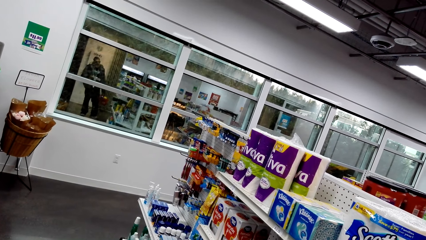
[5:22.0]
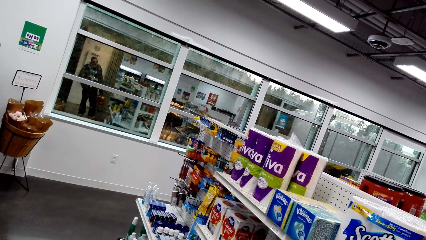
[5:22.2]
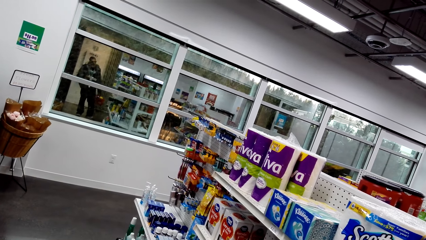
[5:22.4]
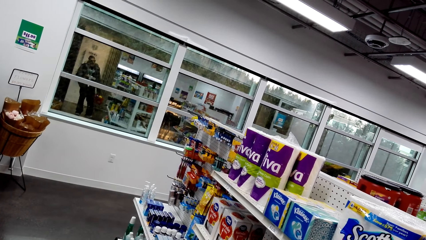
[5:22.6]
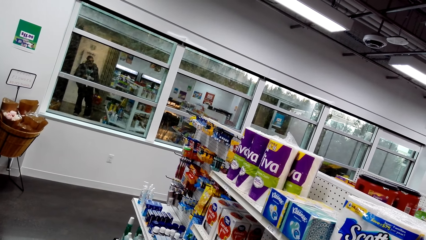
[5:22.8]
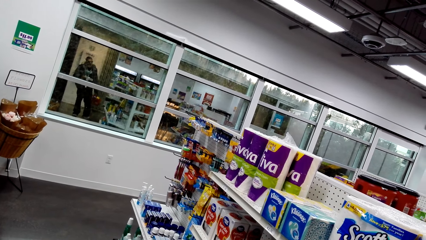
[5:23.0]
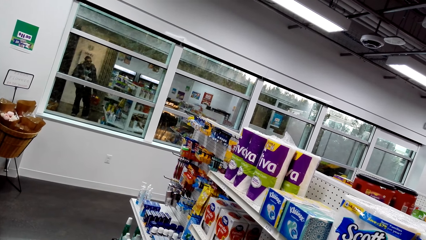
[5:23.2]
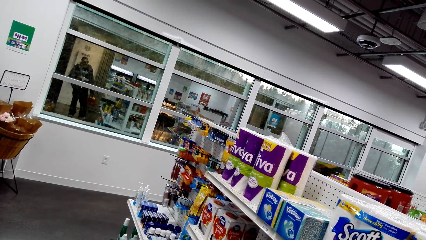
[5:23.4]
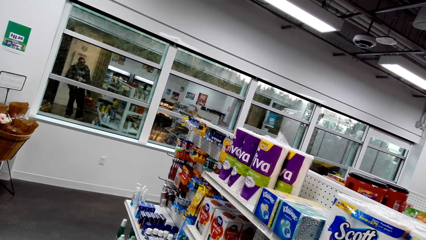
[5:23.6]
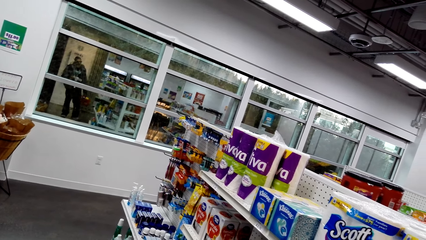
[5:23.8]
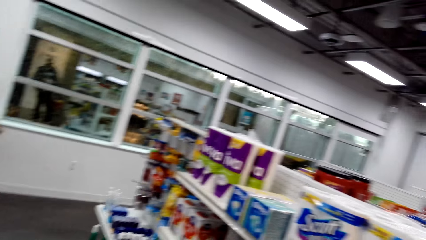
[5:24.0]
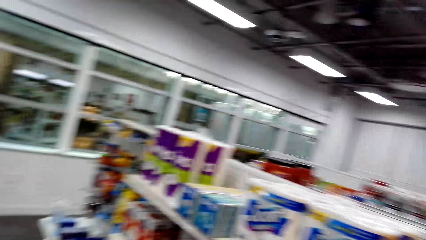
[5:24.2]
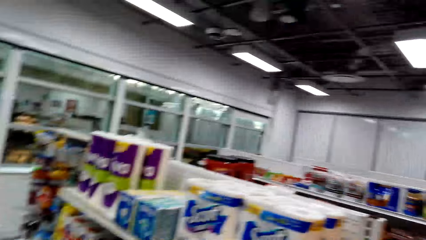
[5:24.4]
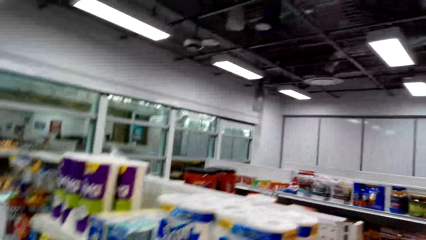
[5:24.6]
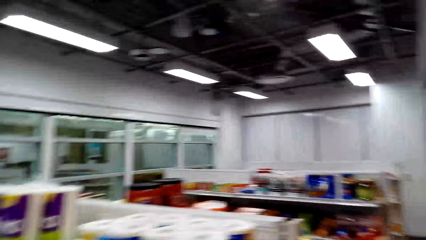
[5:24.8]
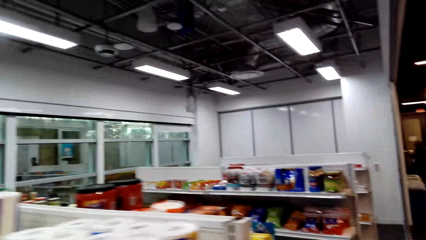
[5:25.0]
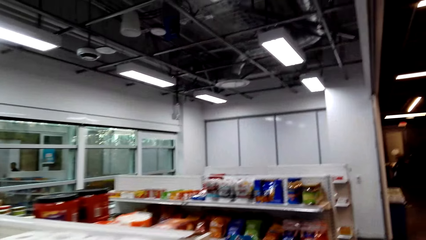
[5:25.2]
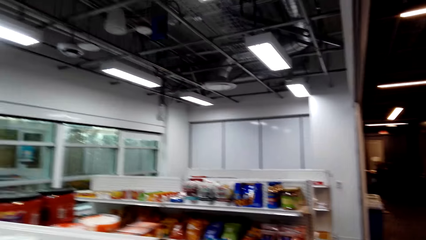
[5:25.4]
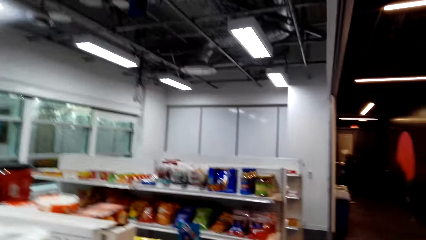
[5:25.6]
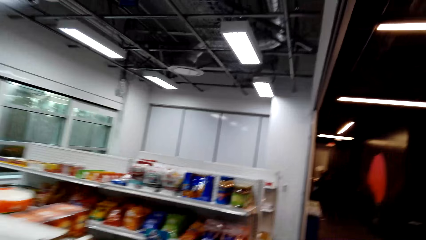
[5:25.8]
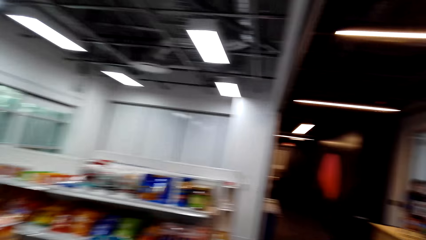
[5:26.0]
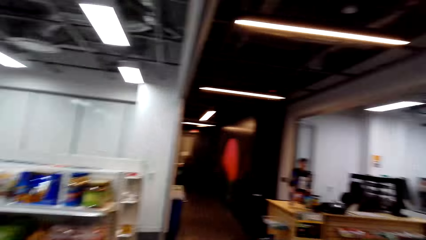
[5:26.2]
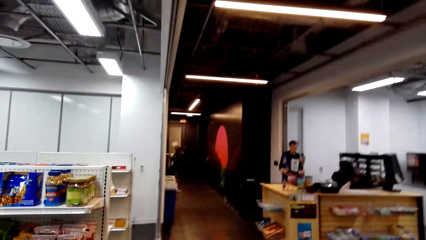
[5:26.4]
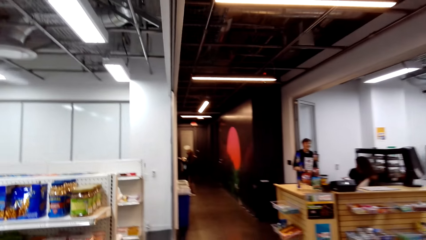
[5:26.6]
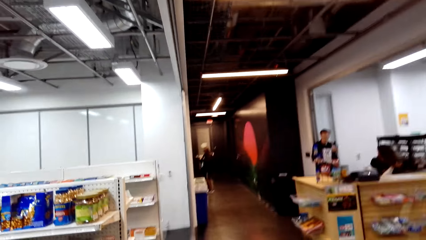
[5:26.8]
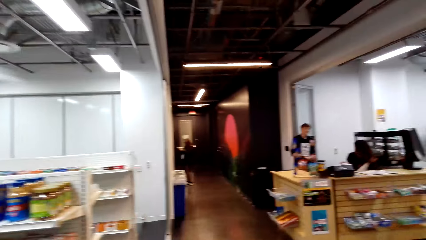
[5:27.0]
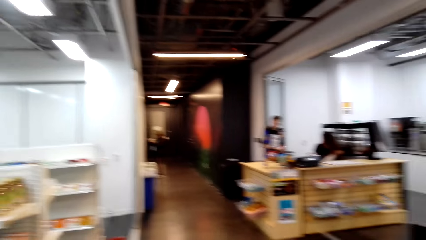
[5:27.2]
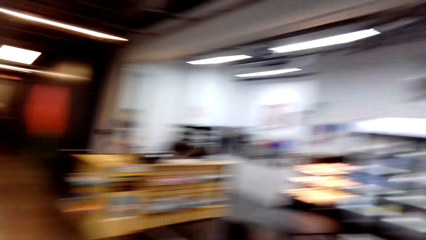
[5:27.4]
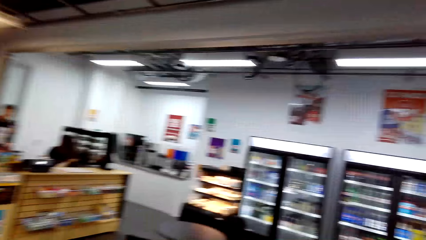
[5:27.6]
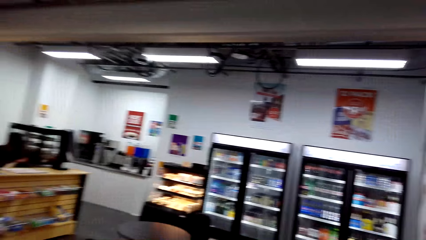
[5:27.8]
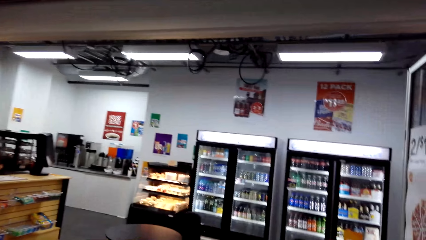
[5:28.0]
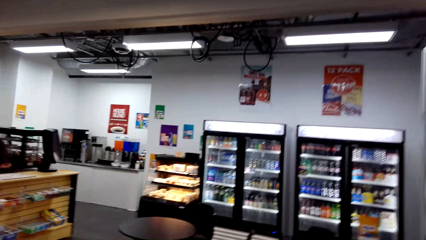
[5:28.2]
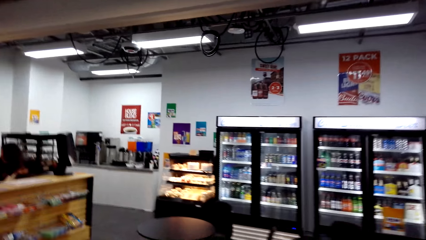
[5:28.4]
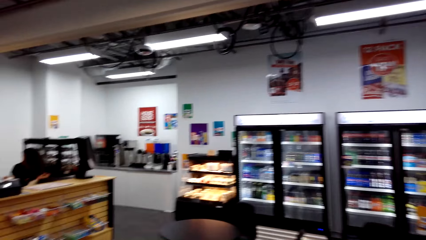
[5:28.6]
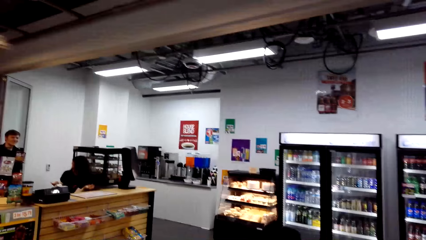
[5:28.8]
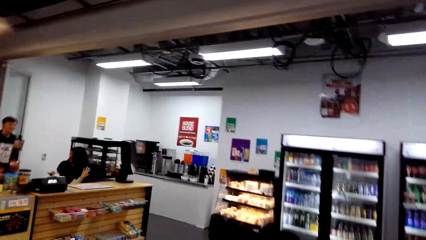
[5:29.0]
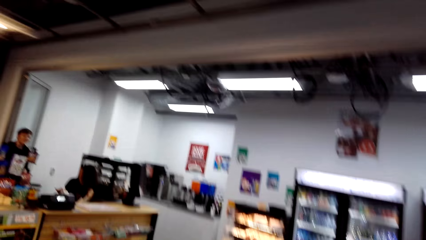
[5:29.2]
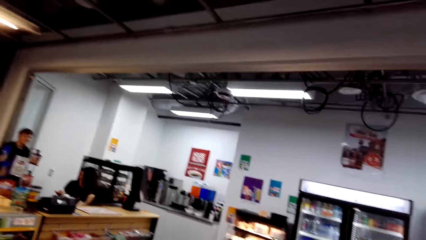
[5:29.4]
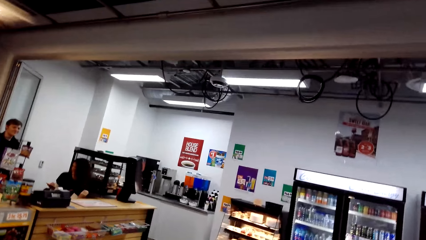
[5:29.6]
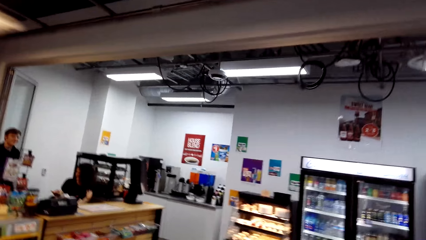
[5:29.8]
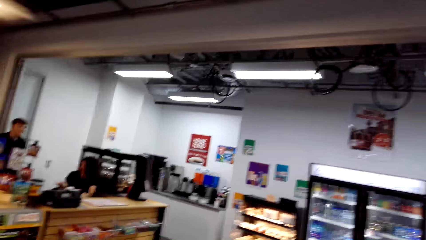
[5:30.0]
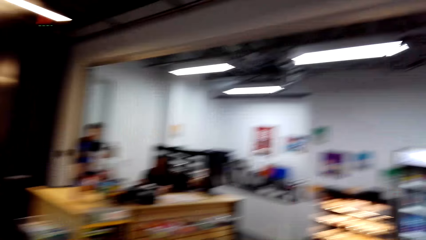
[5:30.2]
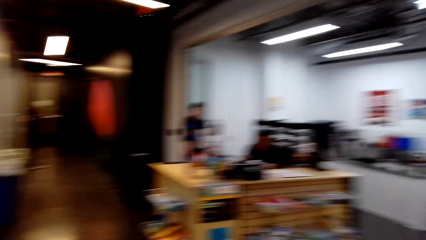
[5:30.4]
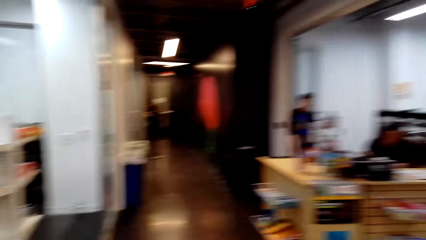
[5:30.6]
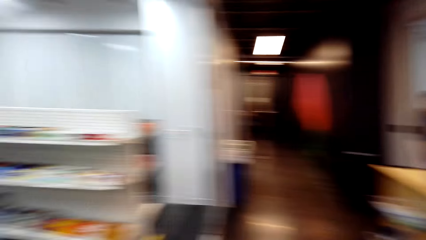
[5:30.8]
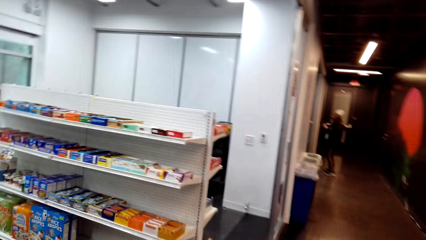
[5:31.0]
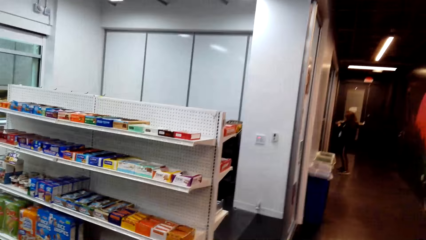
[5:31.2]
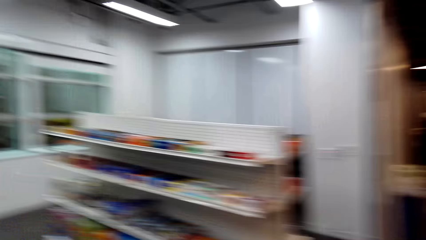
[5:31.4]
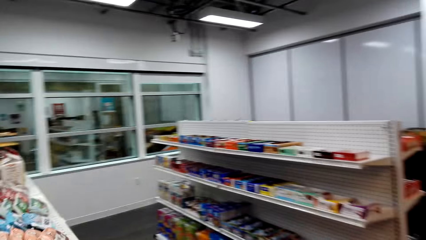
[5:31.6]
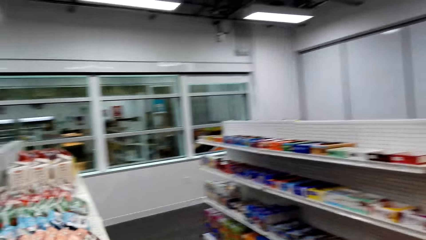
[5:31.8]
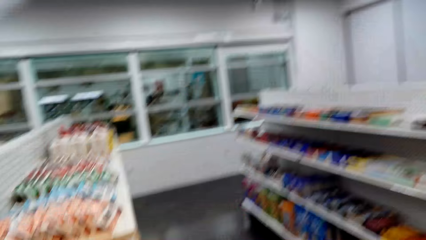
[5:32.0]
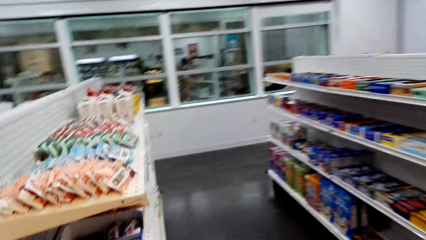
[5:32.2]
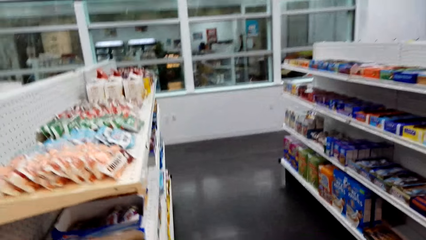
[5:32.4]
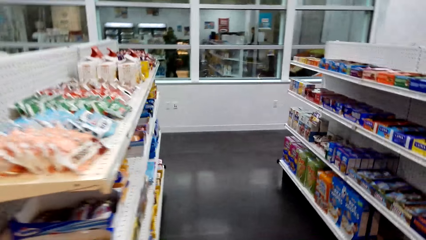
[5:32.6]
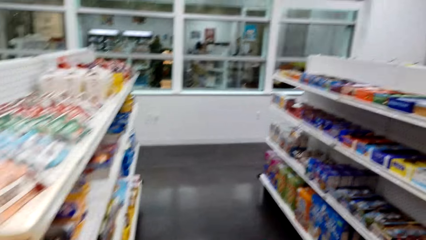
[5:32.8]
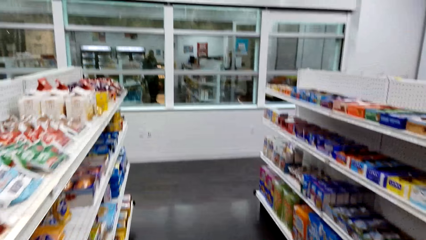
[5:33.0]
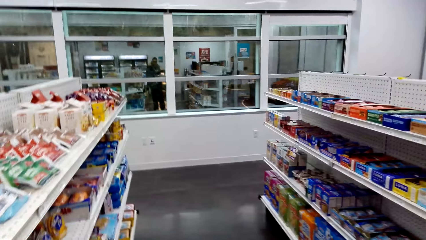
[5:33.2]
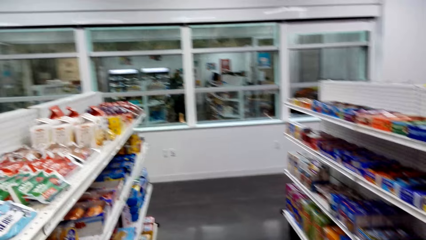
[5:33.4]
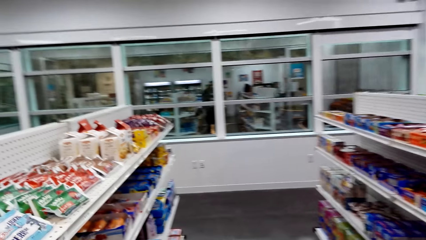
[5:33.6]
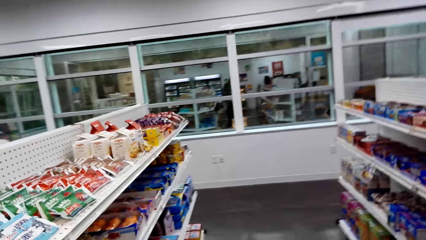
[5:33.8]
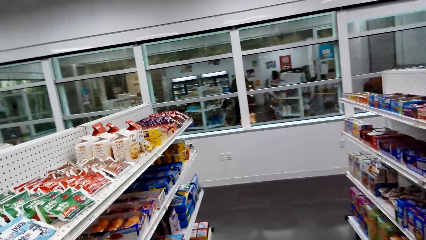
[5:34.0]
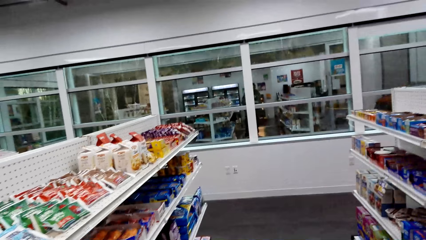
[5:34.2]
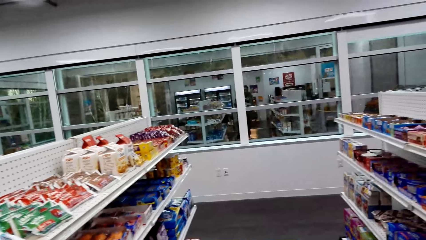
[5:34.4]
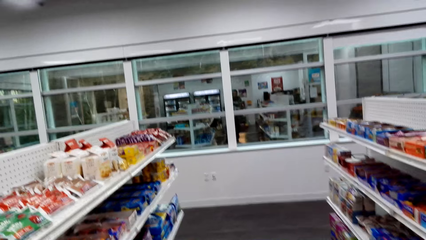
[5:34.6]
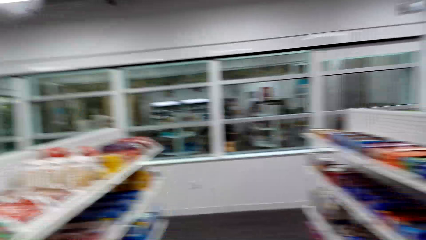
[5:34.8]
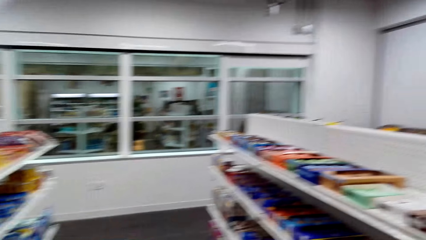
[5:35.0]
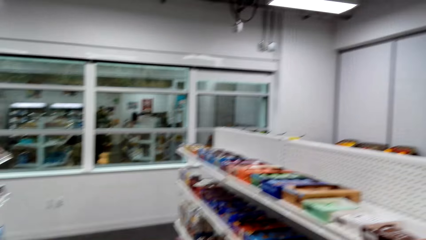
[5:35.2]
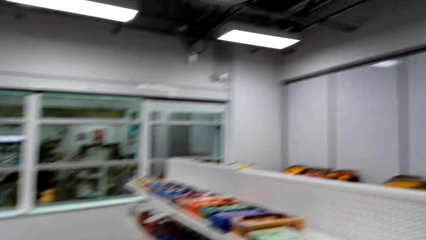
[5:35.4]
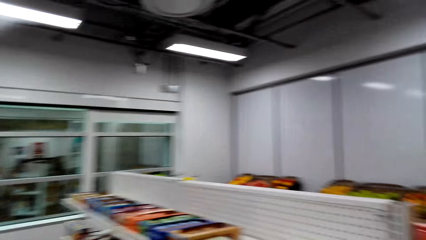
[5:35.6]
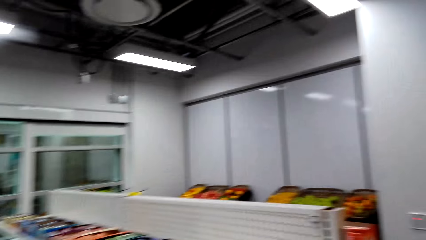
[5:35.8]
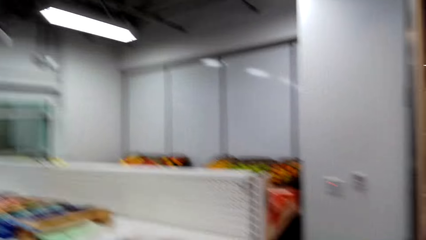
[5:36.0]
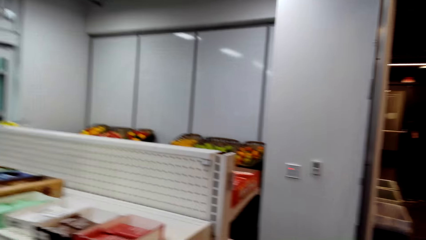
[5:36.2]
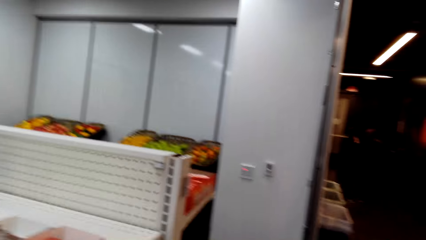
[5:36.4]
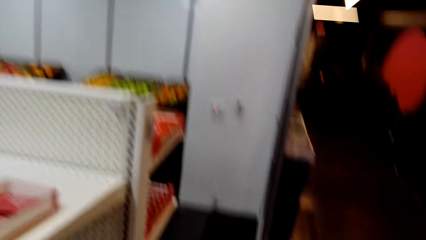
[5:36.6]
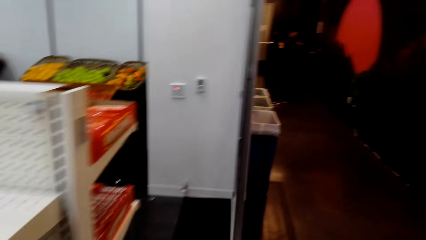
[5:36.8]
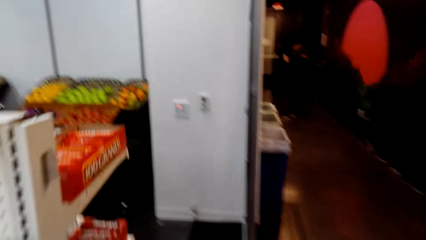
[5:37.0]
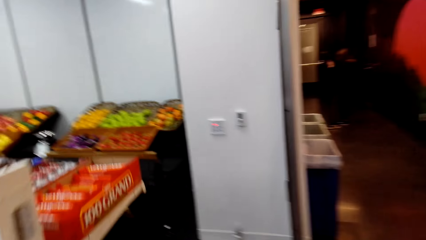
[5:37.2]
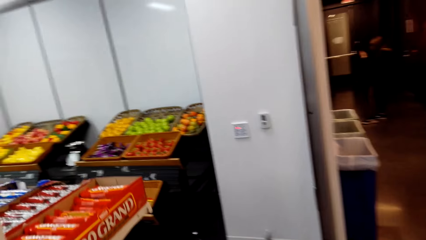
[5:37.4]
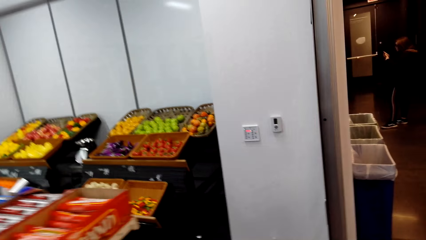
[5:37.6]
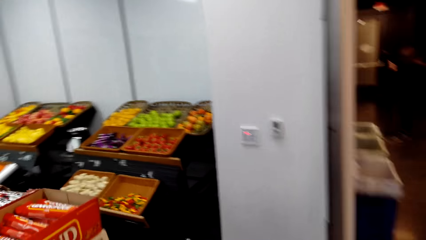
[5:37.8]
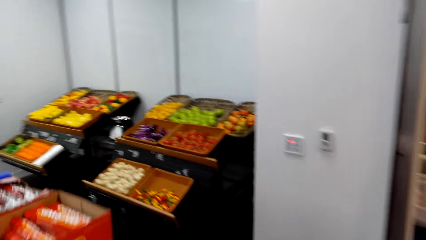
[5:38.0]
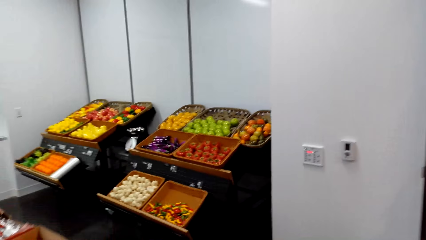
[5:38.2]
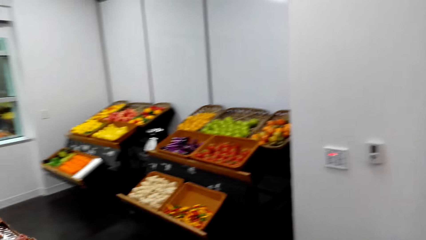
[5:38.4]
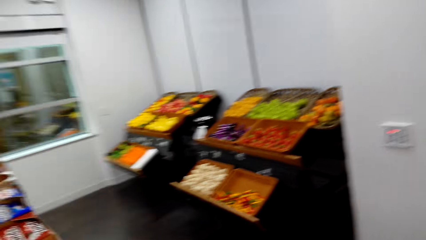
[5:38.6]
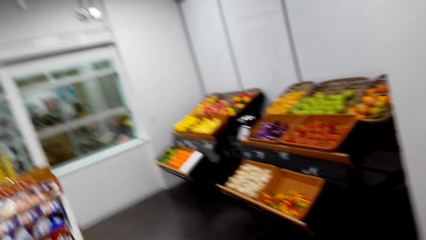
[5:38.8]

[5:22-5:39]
The camera wearer walks around the supermarket. A woman touches her hair. A man stands close to the woman. The man stands close to the woman again. The camera wearer looks around and walks around.
